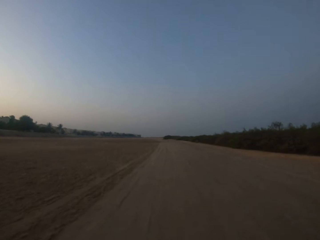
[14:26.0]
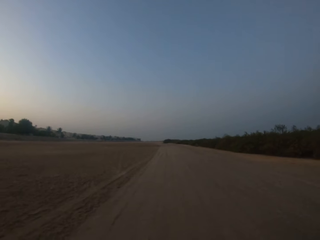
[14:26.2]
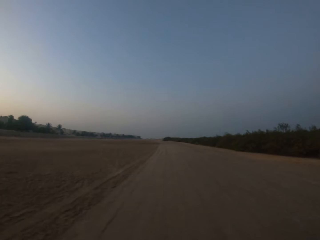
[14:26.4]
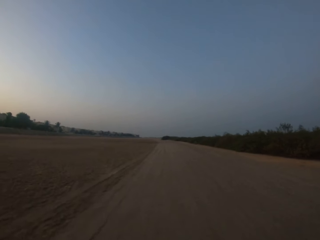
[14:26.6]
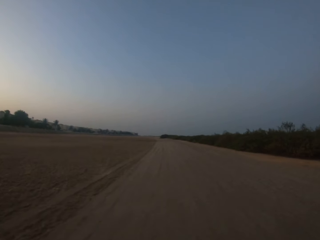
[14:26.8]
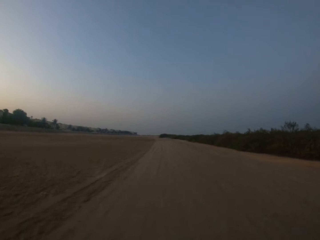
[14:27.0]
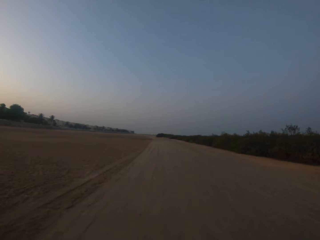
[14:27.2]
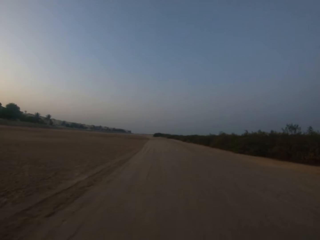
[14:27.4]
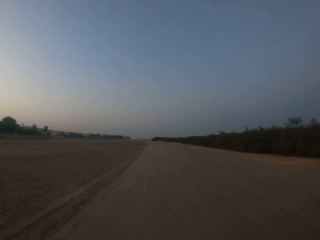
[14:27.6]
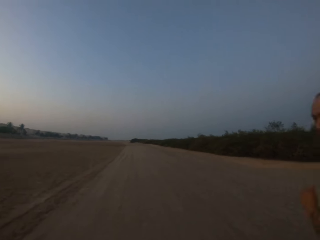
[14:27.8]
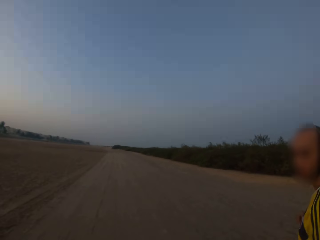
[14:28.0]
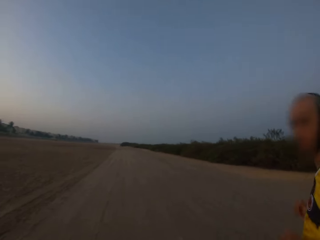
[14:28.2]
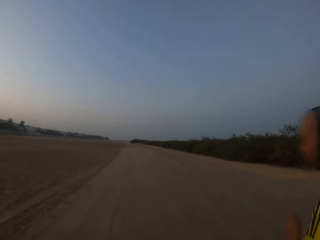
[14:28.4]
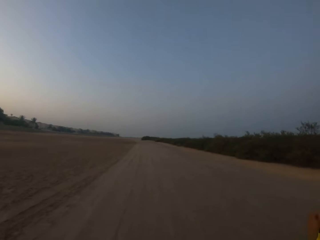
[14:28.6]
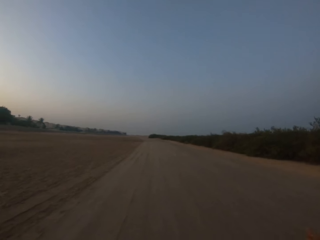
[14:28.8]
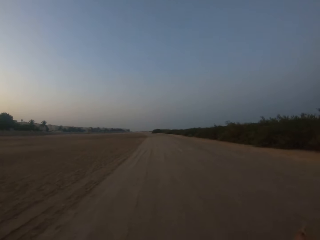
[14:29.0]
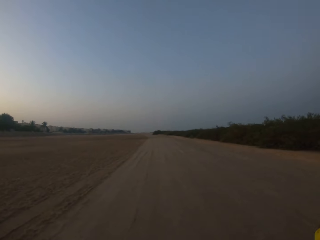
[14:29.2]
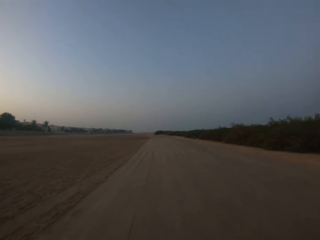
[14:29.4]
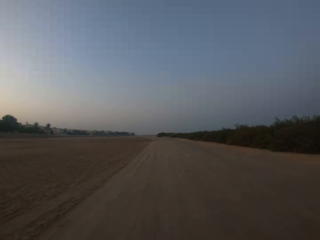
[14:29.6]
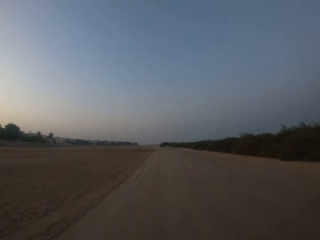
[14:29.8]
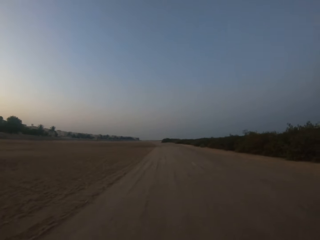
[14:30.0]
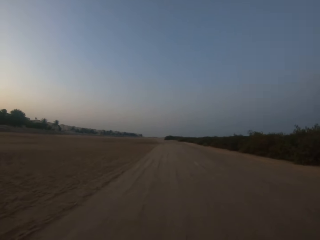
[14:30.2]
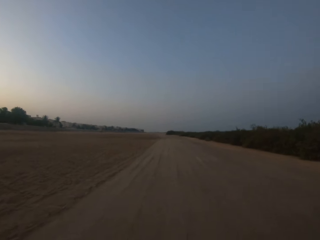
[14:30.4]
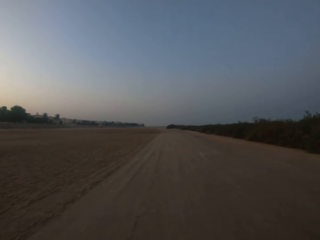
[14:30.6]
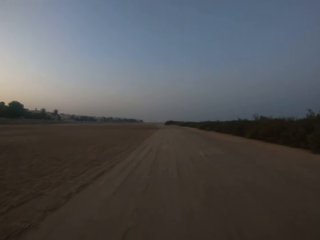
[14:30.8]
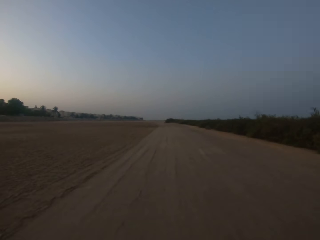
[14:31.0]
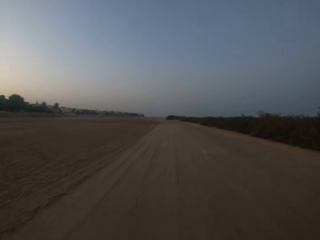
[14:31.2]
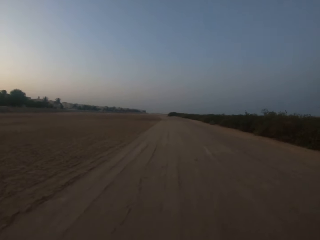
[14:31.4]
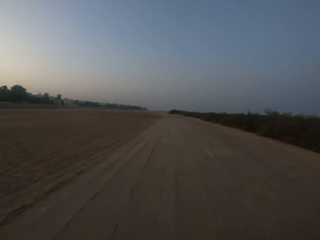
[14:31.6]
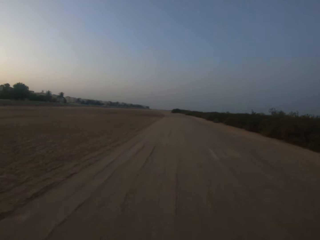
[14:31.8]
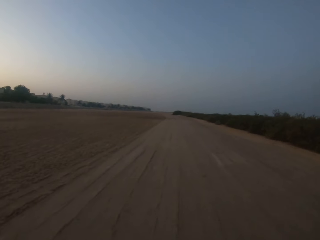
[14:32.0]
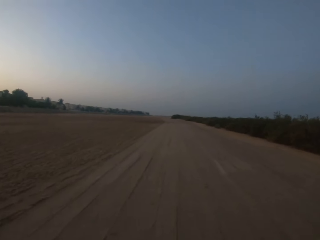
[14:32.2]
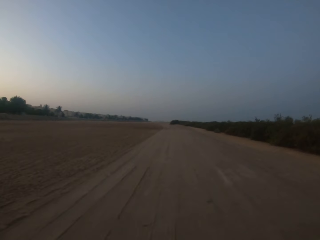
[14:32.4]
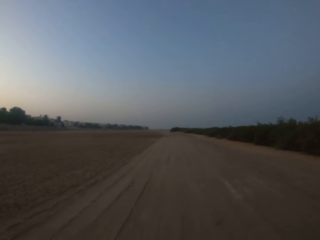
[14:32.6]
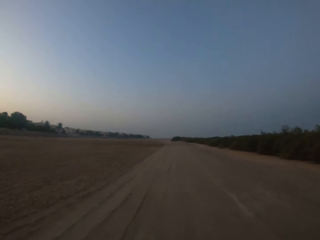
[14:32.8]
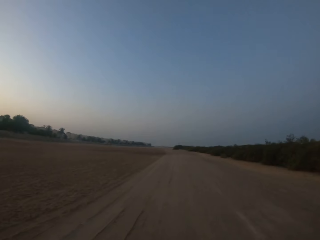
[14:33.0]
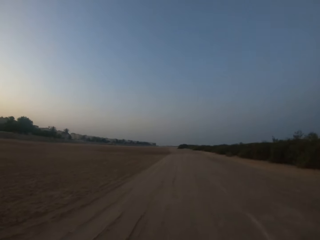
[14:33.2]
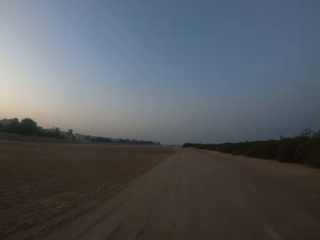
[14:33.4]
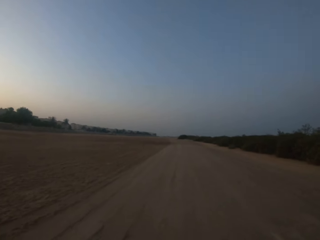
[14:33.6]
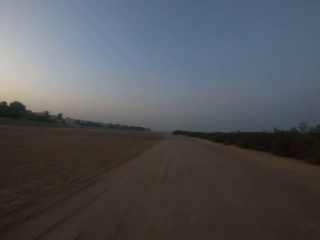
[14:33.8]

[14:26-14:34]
A man runs alongside the camera wearer. The camera wearer runs on the murram road.

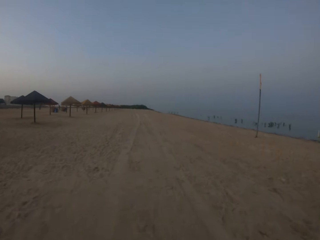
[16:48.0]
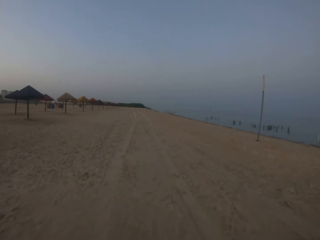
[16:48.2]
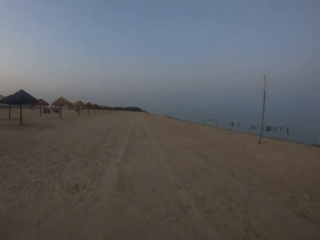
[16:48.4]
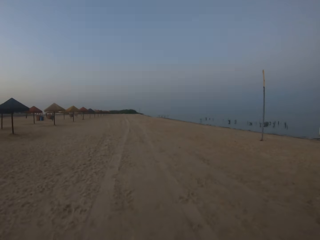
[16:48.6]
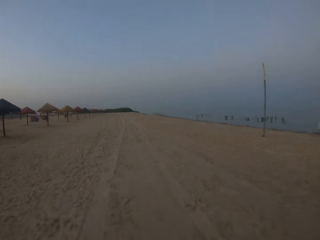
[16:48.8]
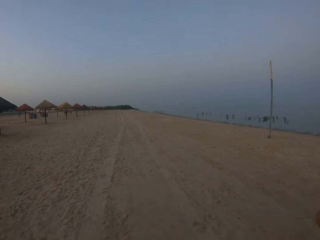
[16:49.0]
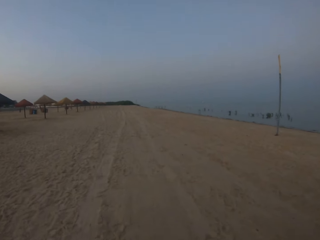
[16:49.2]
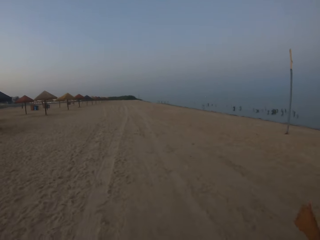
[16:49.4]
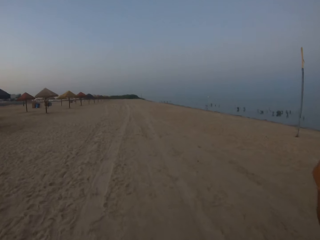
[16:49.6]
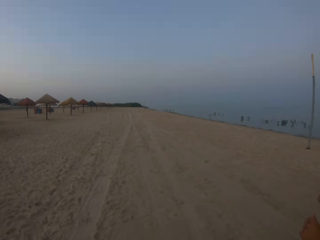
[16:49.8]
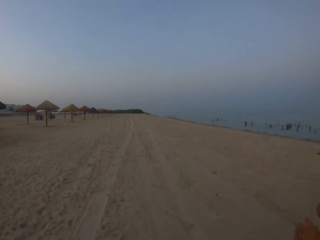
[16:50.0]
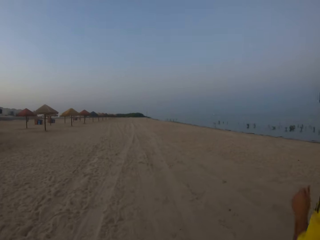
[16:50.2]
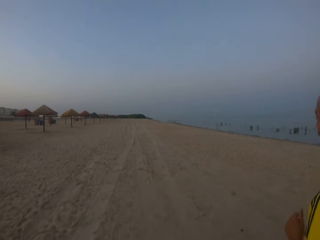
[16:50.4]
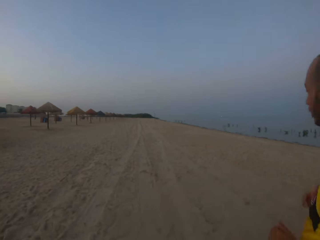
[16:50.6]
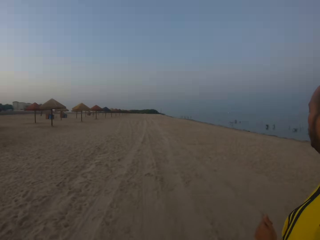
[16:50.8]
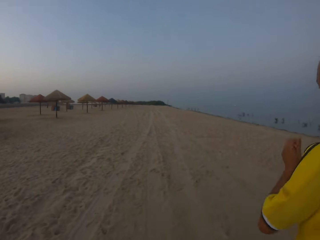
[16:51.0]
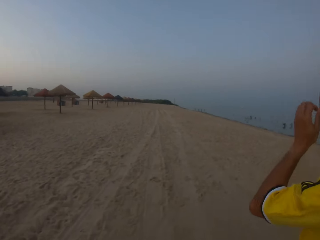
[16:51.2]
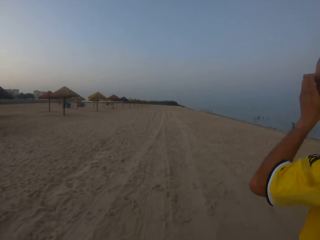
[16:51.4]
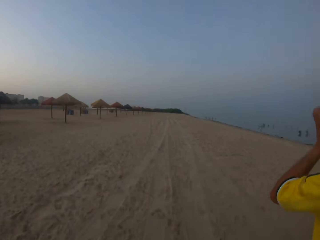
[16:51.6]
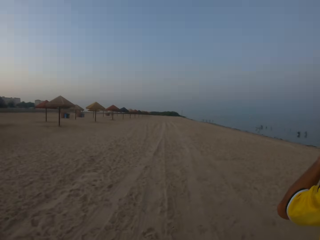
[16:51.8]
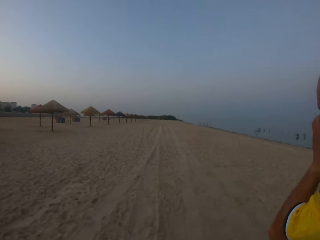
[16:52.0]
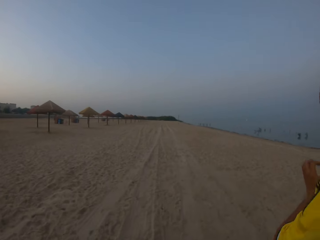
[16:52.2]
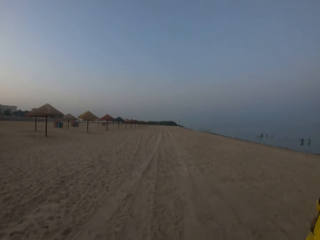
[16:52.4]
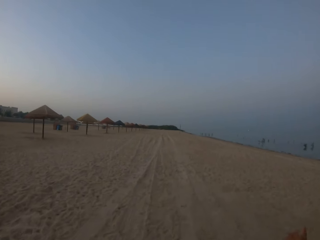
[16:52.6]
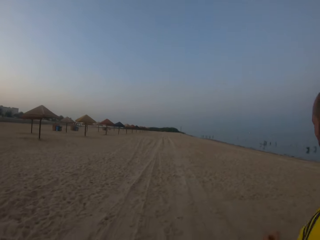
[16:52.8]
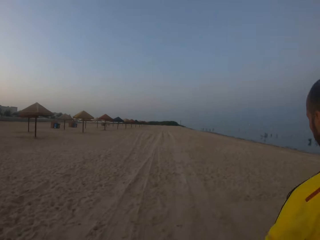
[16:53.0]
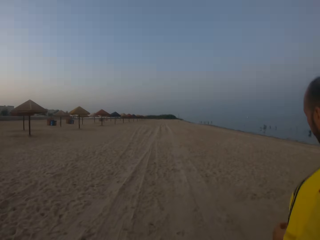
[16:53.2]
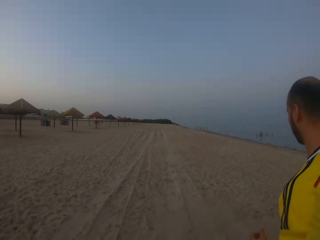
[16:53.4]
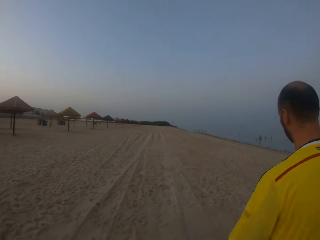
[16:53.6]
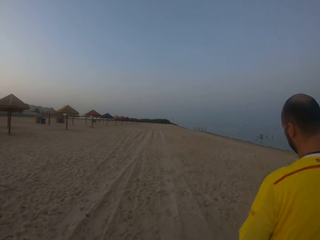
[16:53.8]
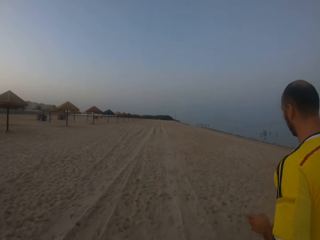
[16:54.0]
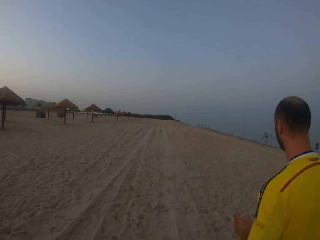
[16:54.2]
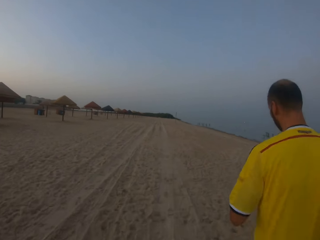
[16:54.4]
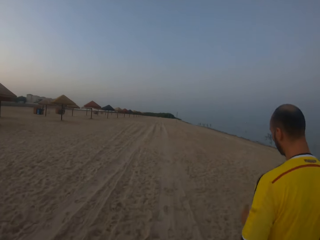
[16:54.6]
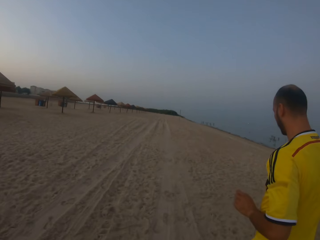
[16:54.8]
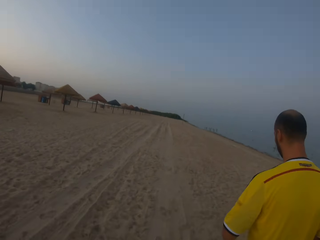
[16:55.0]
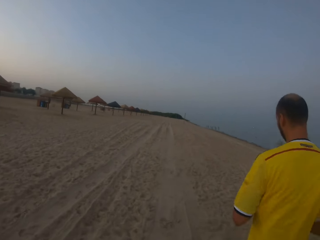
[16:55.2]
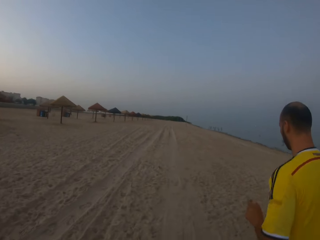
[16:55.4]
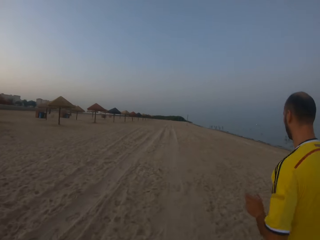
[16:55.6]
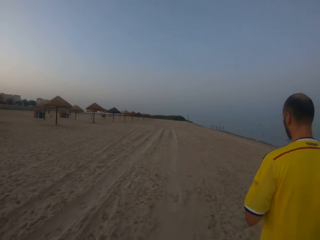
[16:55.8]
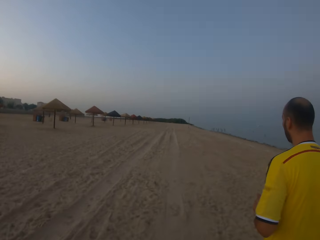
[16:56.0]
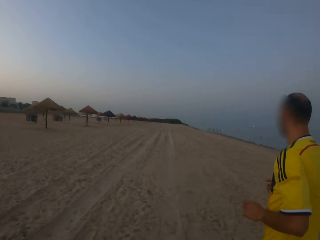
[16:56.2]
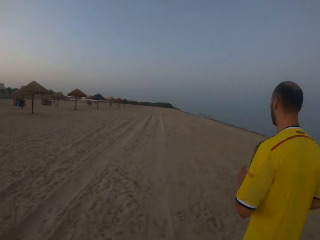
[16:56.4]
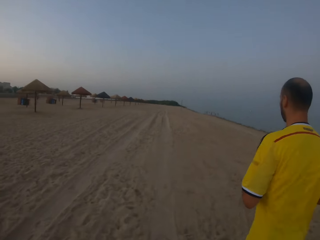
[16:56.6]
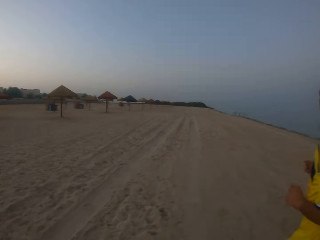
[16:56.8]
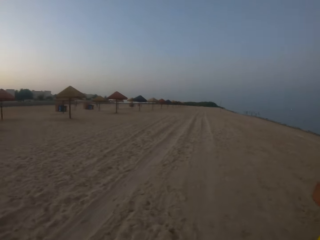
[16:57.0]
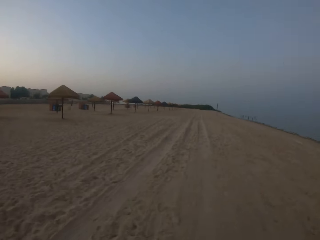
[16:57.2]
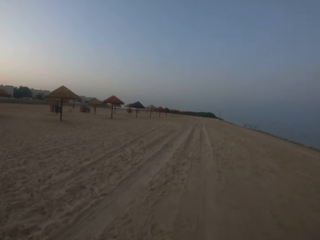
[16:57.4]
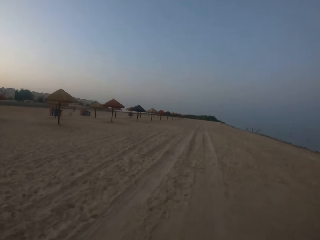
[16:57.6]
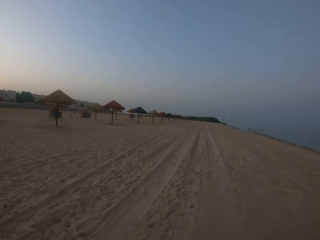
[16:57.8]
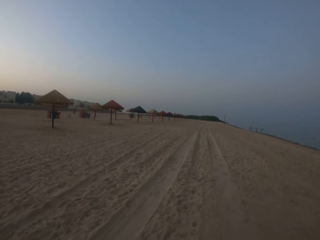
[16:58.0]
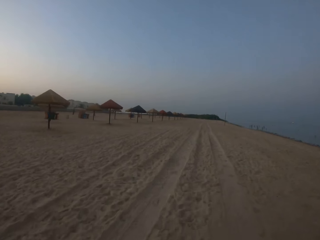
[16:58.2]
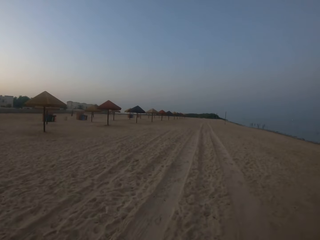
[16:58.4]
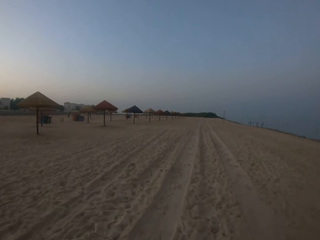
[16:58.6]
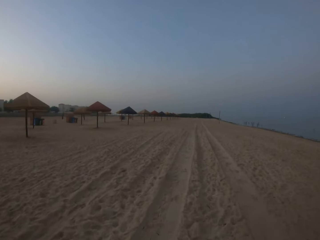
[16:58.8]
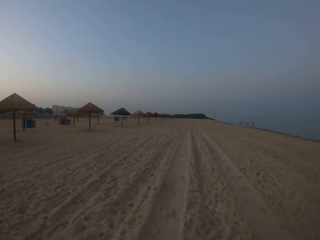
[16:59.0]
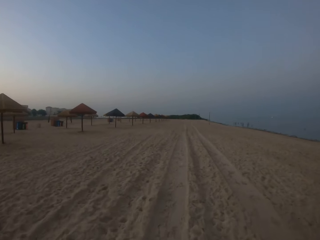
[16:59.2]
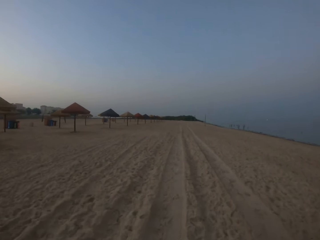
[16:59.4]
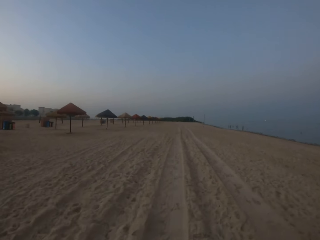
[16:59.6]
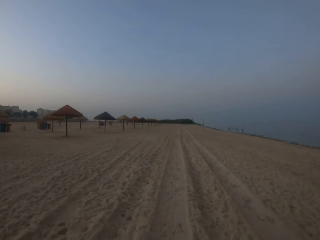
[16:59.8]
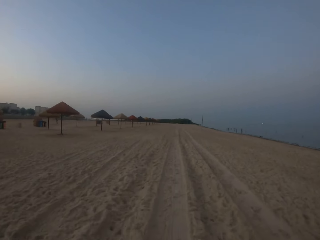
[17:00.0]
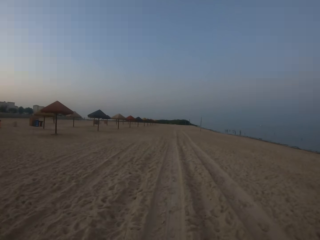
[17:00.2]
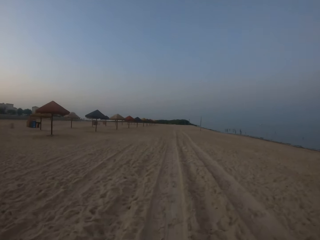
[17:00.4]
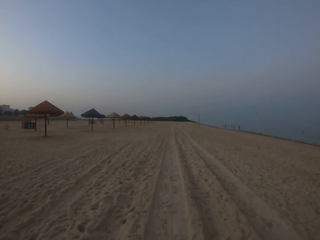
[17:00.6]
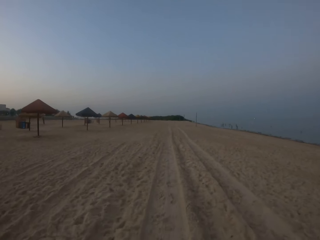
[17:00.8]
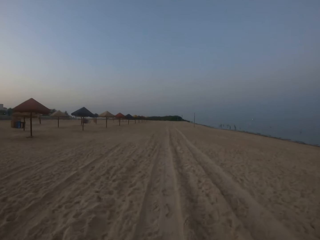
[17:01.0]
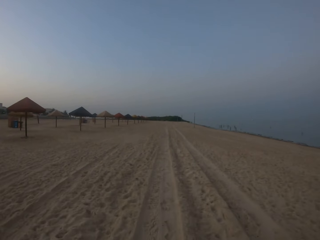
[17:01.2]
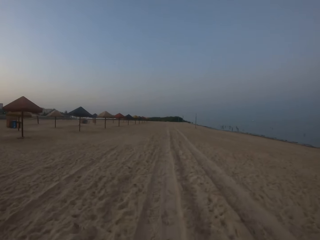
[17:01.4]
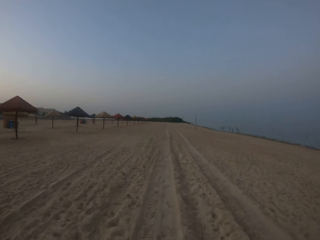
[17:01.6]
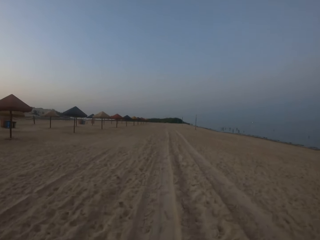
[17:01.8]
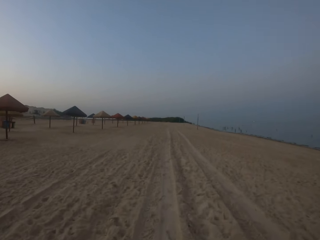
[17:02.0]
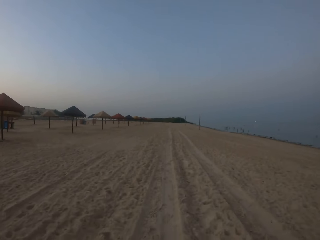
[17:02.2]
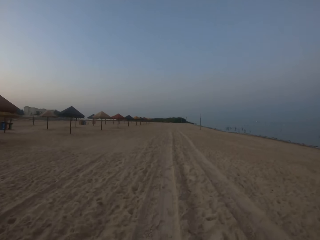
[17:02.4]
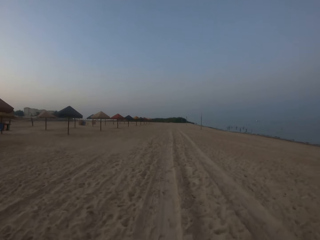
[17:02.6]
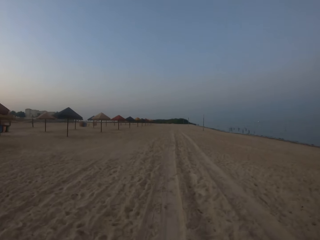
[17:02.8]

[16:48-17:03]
A man runs alongside the camera wearer. The camera wearer runs on the murram road. The man touches his head, wipes his face with his hand and runs alongside the camera wearer. The camera wearer walks on the road.
